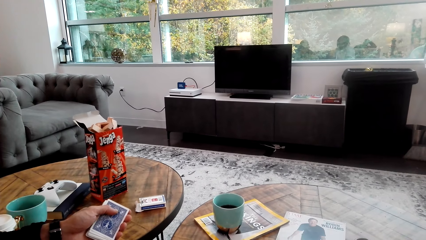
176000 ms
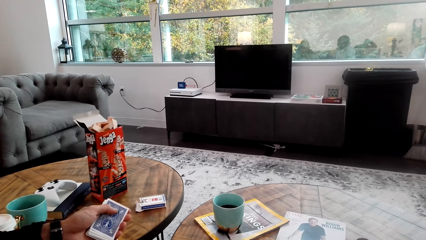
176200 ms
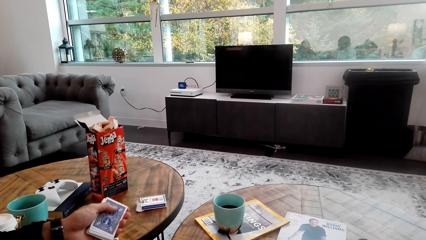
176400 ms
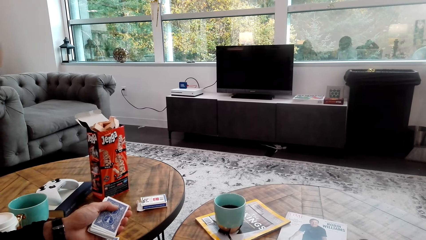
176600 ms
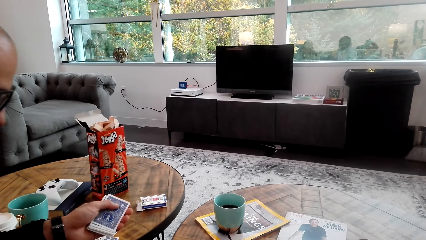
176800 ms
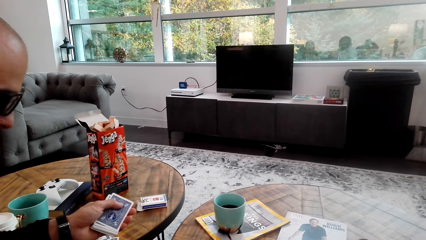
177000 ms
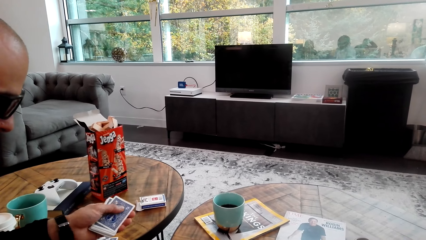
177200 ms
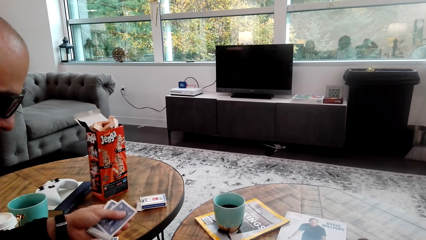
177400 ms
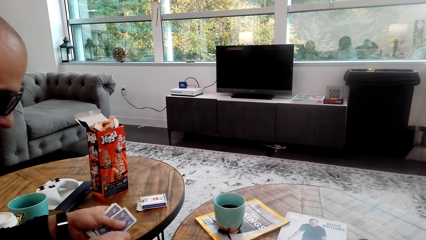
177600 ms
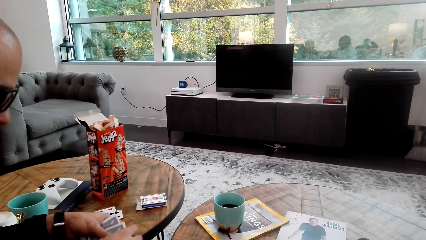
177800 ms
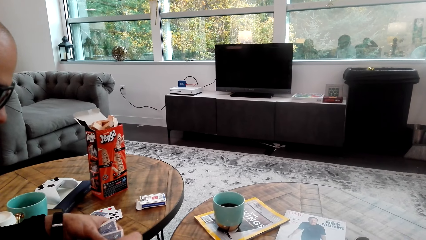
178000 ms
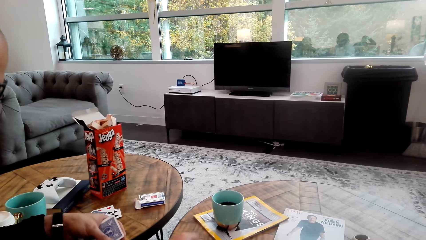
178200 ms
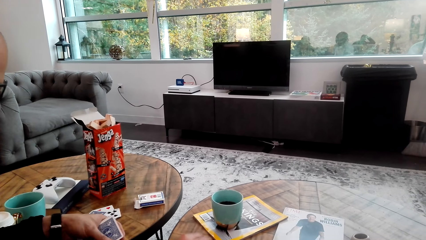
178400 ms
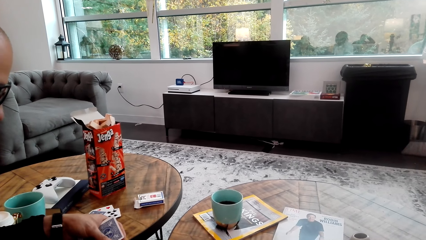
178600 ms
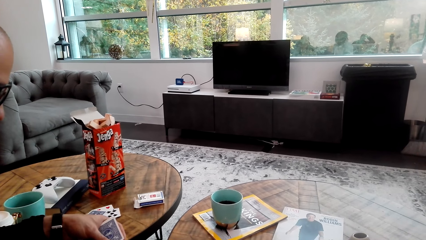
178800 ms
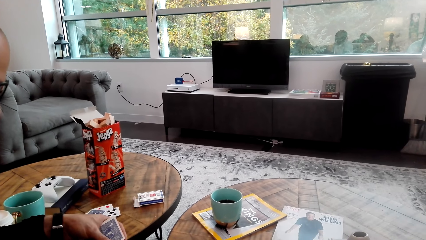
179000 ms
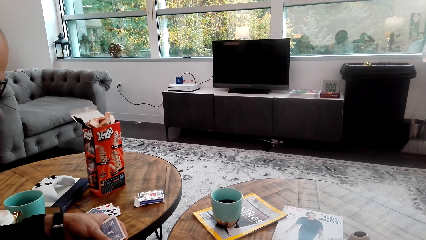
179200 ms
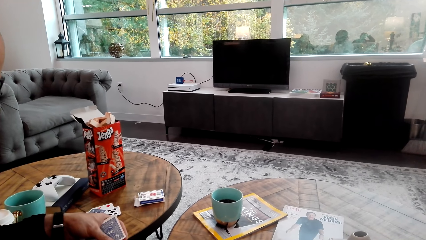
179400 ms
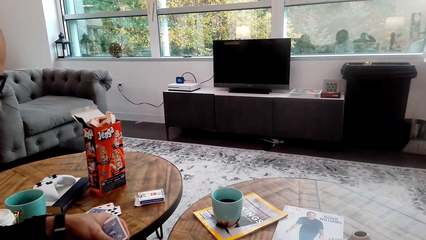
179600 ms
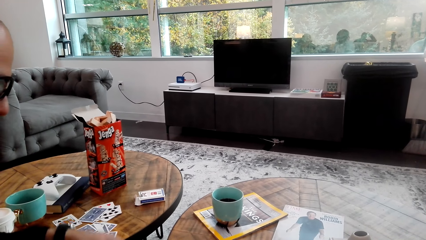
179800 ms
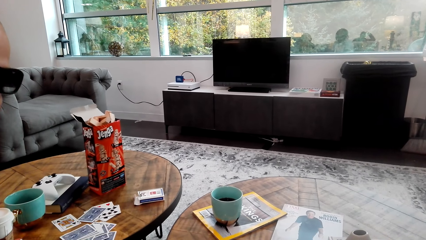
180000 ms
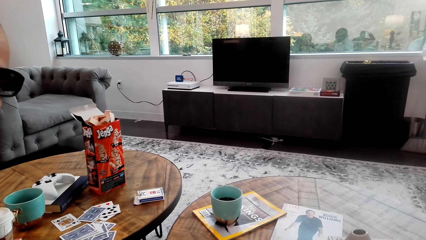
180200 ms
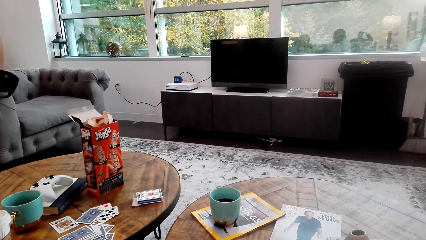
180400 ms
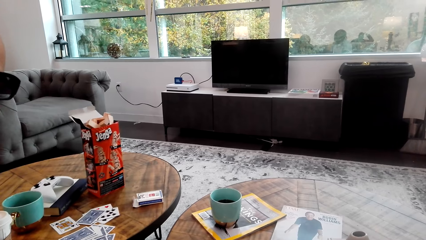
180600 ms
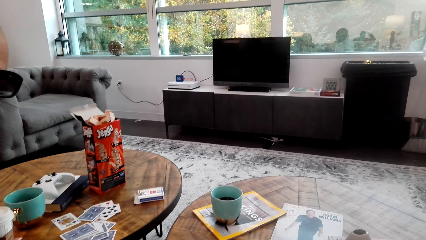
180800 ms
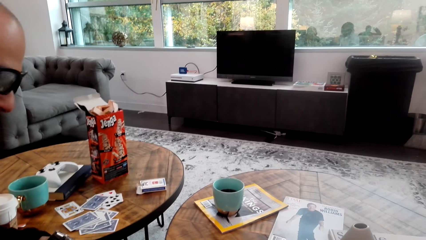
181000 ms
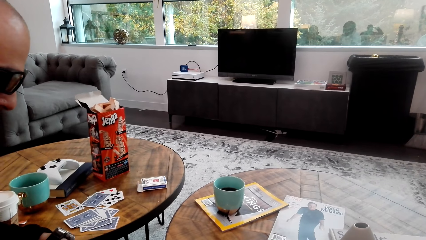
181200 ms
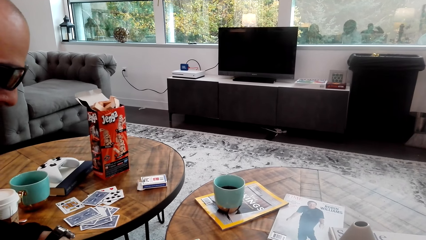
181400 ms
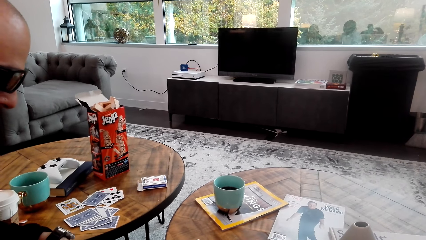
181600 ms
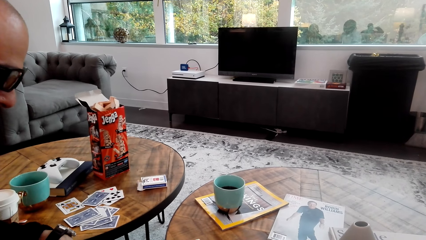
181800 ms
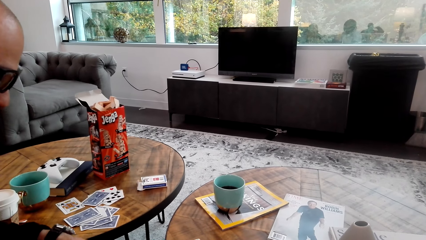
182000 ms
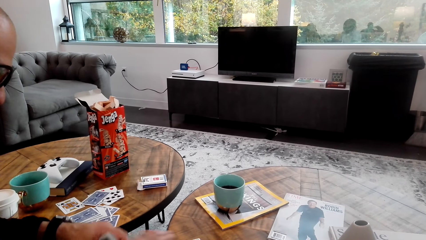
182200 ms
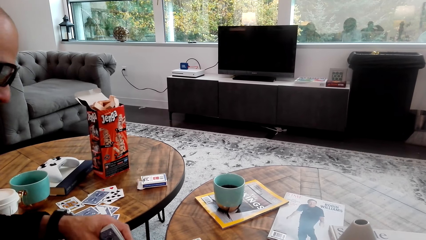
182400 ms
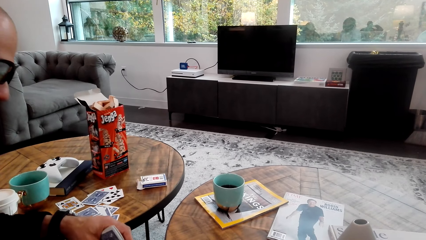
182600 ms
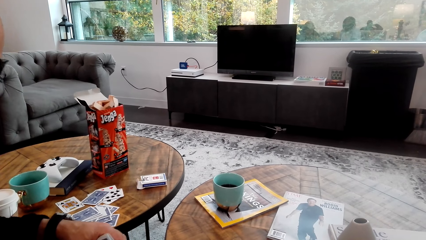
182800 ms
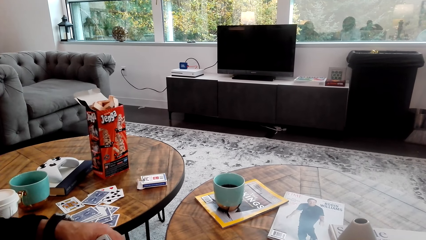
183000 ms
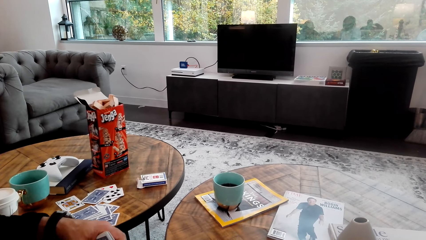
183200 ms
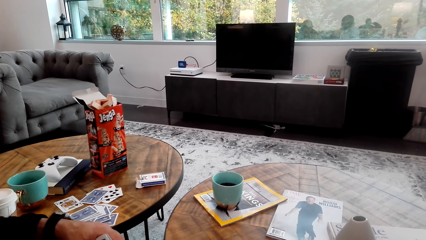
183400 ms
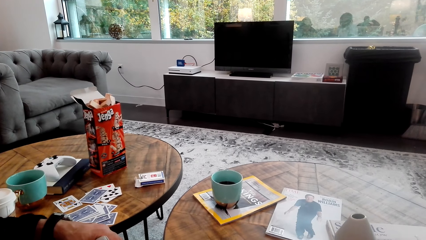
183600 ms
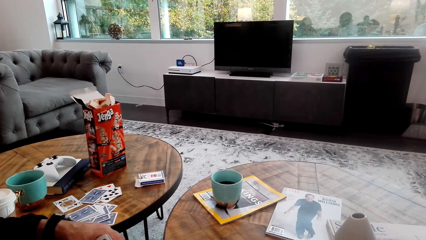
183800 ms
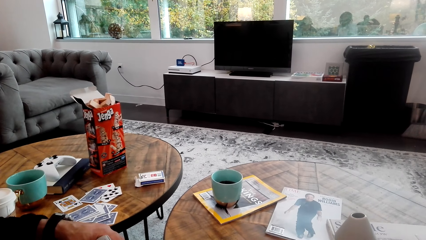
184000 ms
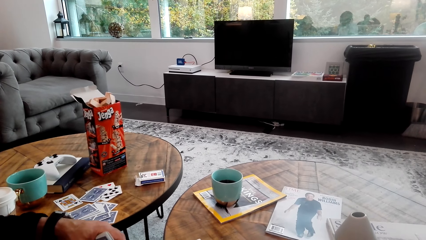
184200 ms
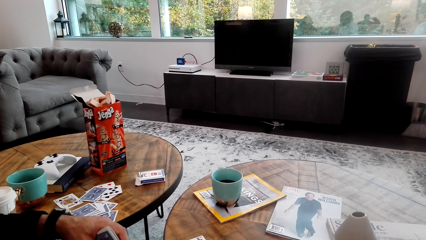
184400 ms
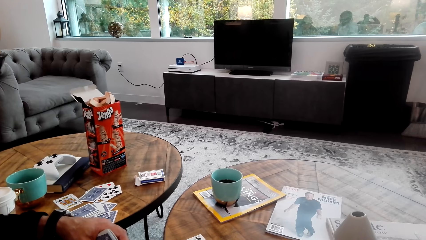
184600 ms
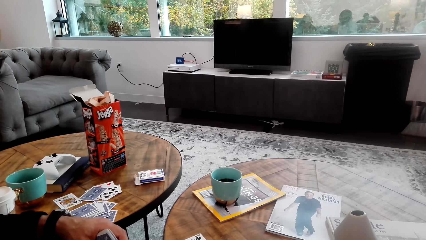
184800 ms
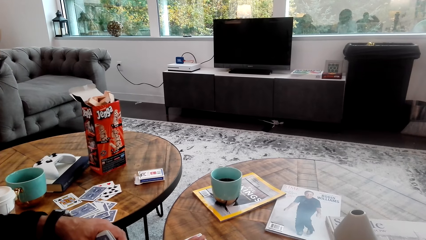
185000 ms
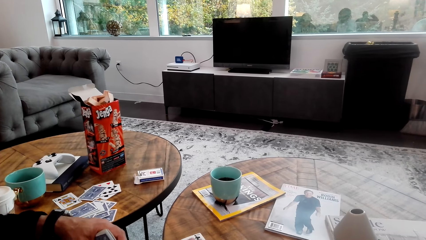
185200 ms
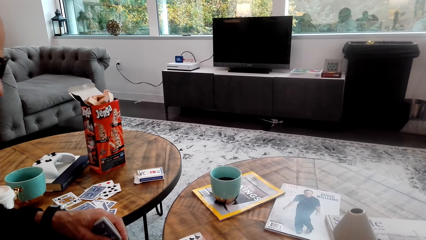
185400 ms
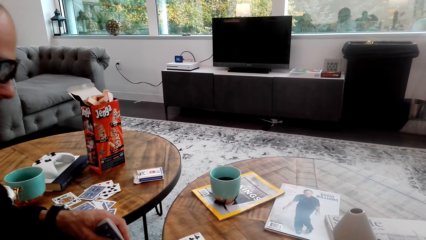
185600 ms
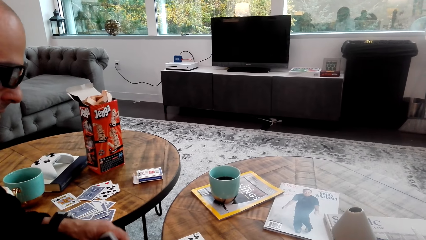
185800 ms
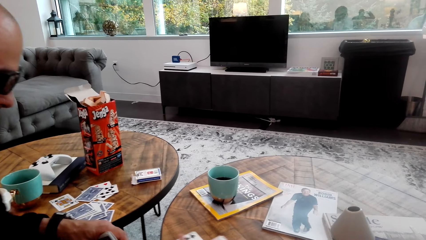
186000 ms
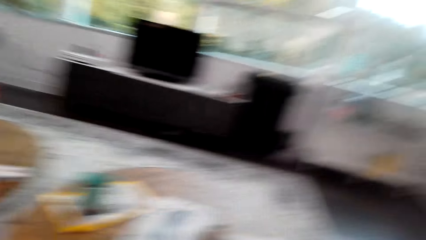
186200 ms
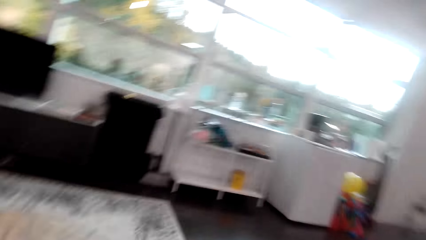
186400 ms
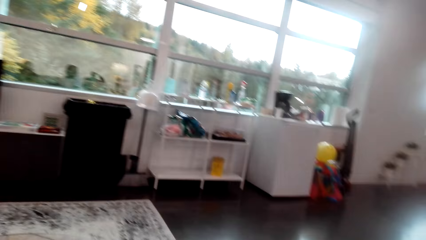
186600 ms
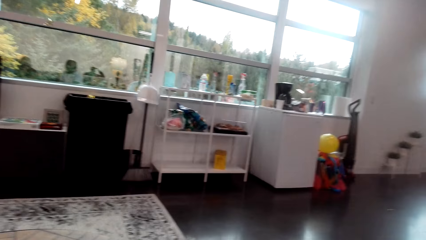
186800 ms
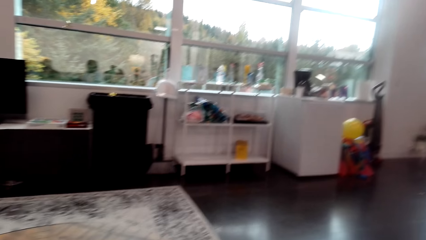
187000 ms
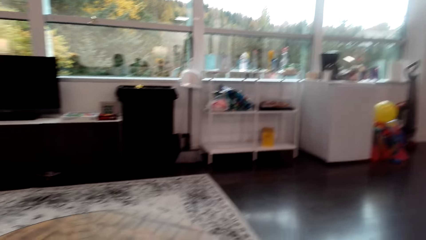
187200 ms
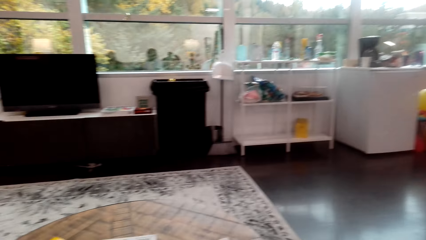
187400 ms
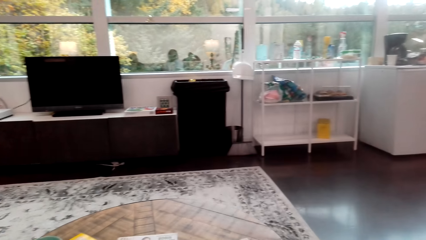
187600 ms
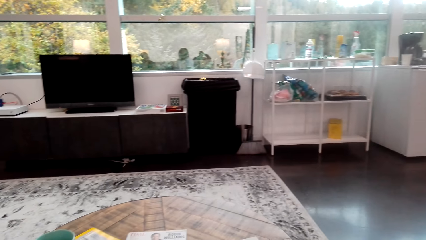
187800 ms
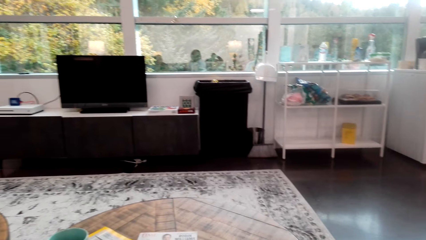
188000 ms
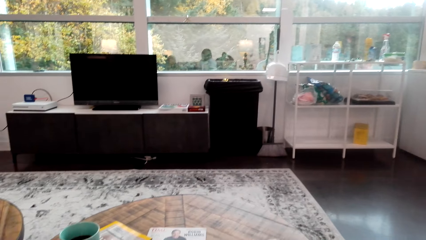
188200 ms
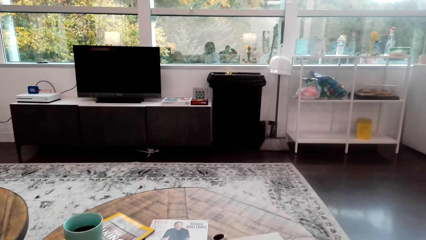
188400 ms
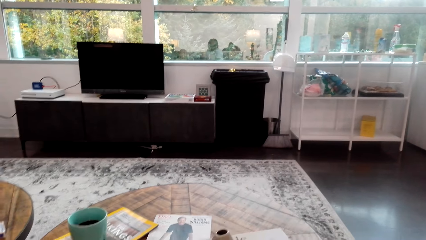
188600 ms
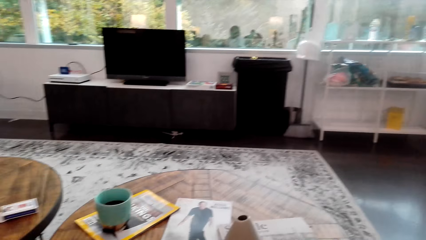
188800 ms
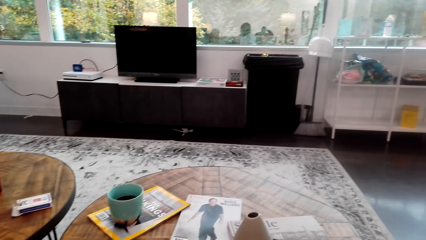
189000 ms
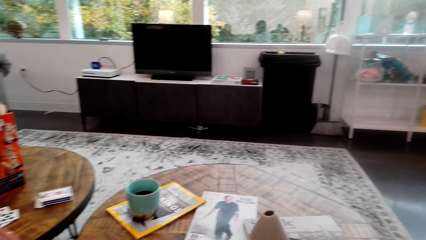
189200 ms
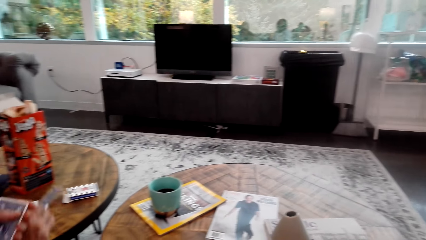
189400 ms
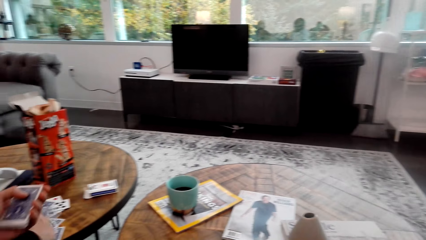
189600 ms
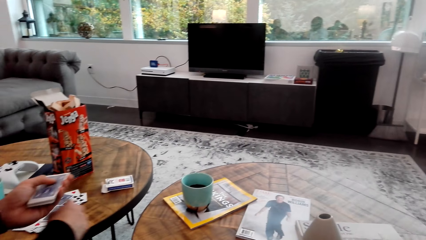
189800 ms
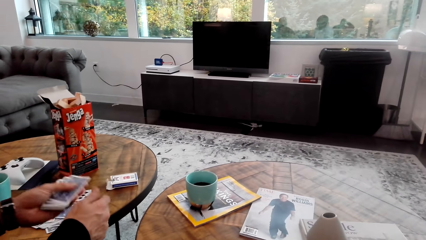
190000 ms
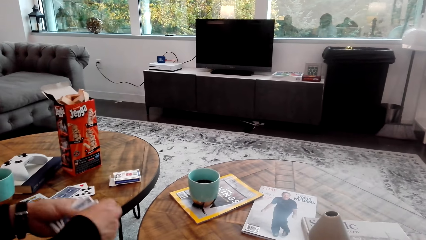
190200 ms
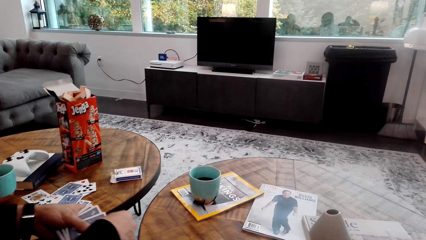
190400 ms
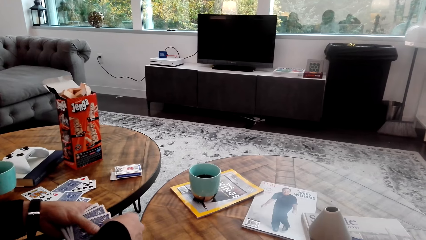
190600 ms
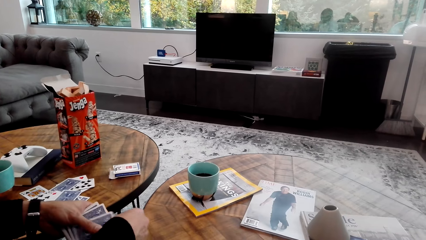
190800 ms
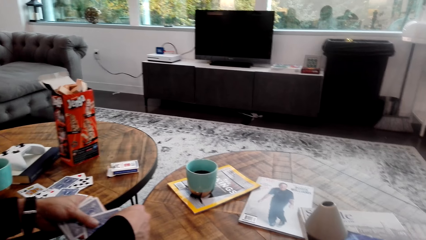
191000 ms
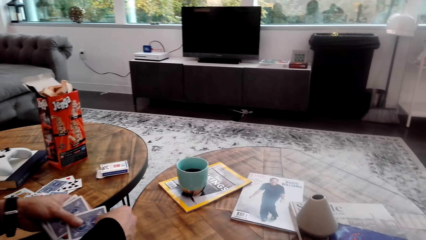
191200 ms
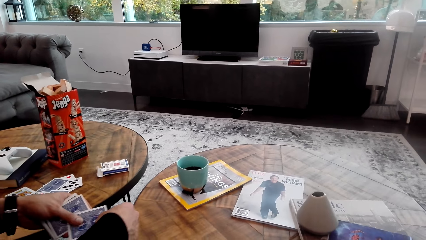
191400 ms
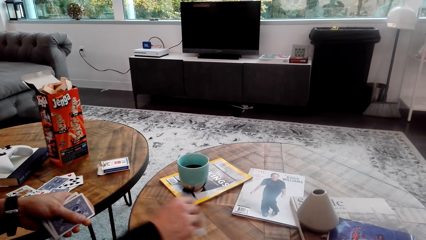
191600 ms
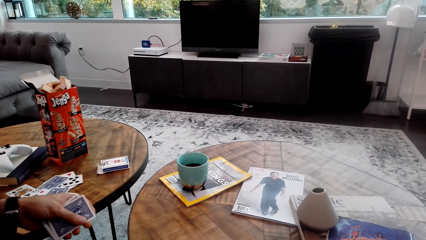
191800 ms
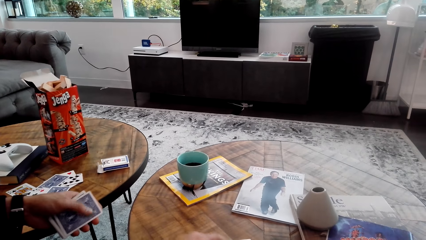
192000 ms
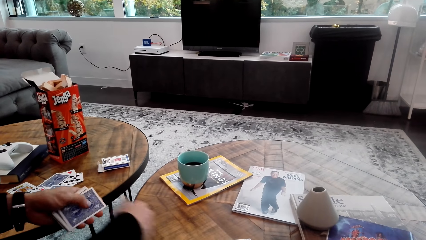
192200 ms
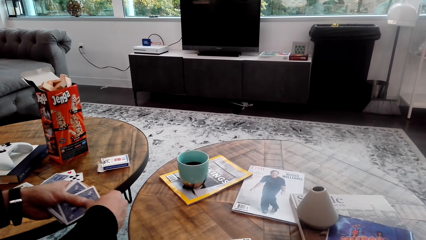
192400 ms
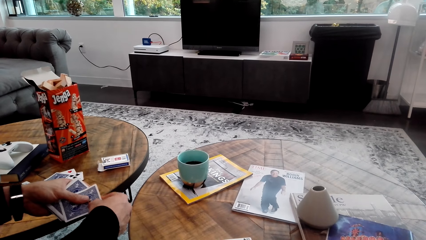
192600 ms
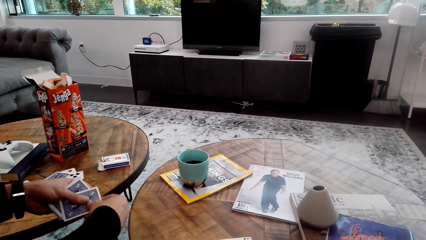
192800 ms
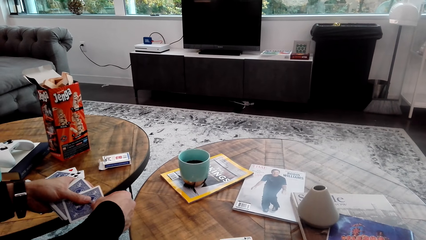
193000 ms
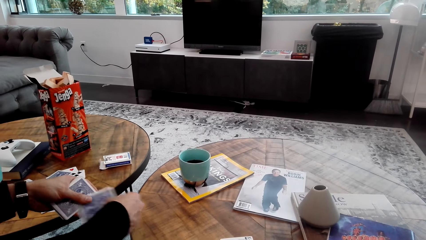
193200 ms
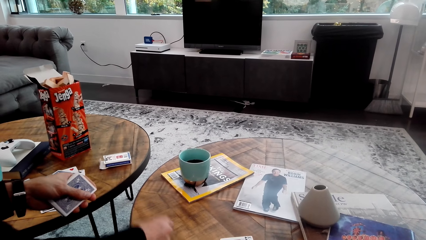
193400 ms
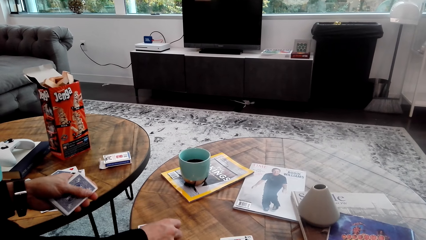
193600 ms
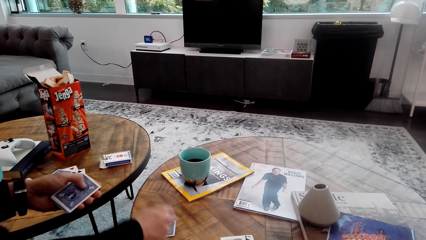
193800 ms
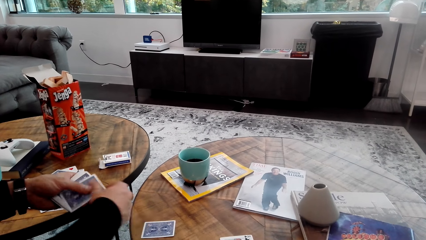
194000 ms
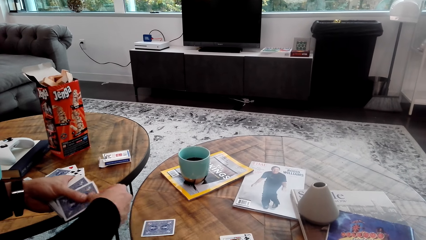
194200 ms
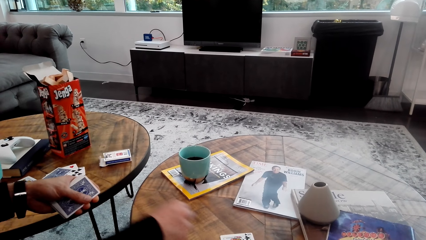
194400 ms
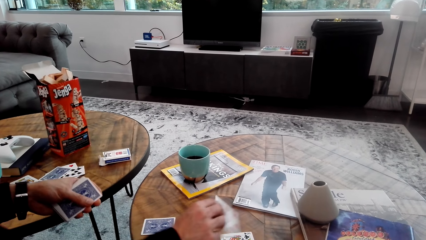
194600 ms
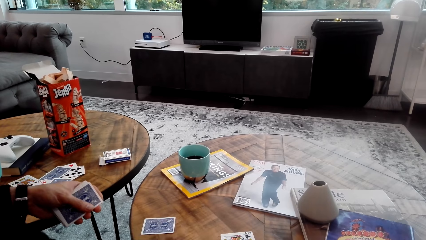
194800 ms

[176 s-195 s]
A man picks up cards. He puts a card on the table. The camera wearer looks around. The man distributes cards on the table.
